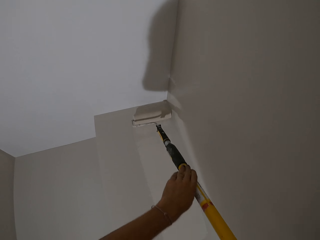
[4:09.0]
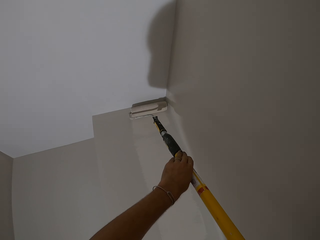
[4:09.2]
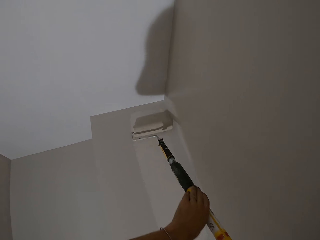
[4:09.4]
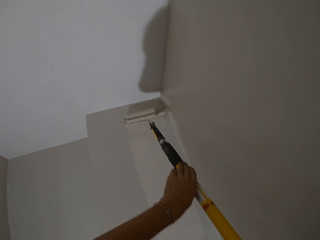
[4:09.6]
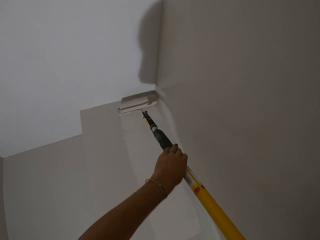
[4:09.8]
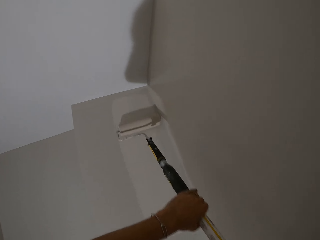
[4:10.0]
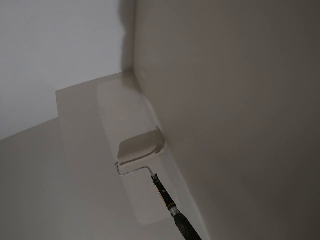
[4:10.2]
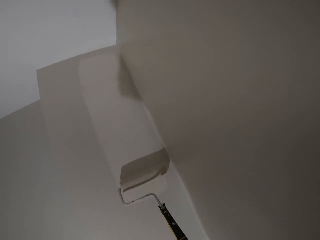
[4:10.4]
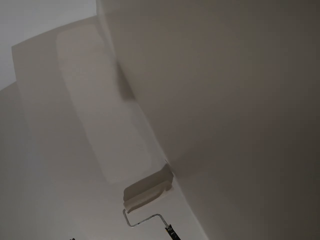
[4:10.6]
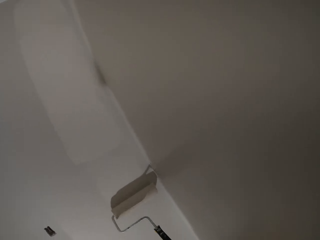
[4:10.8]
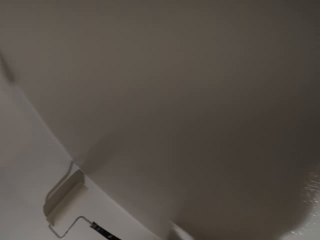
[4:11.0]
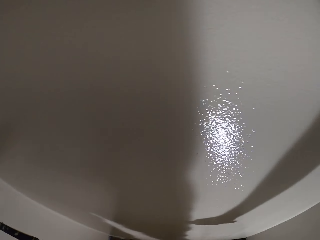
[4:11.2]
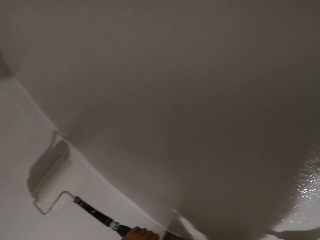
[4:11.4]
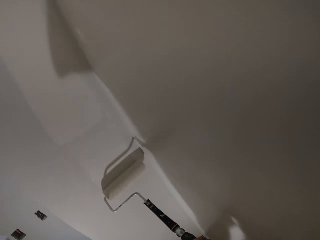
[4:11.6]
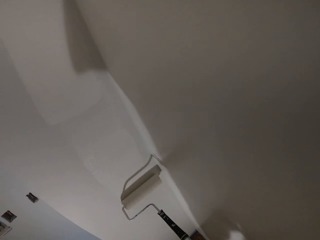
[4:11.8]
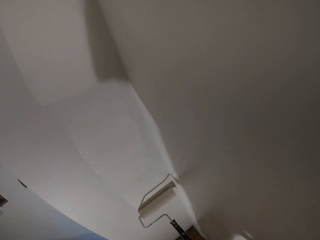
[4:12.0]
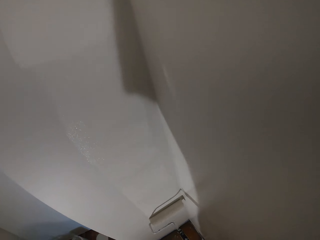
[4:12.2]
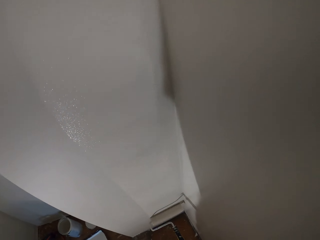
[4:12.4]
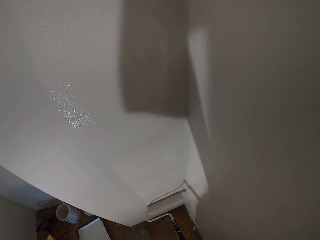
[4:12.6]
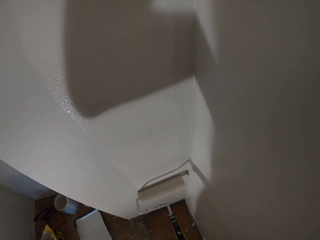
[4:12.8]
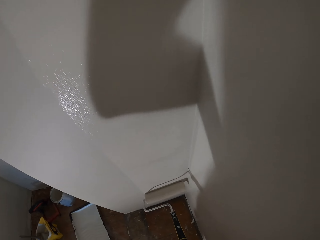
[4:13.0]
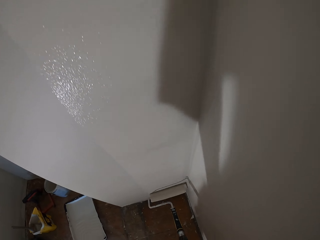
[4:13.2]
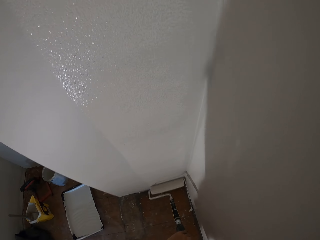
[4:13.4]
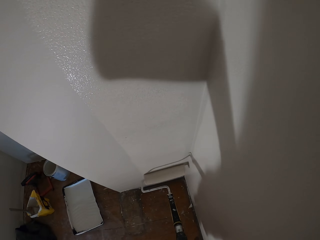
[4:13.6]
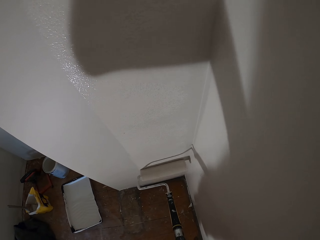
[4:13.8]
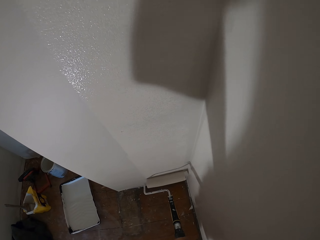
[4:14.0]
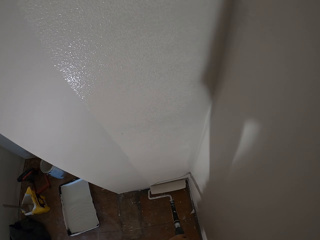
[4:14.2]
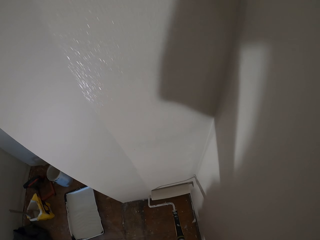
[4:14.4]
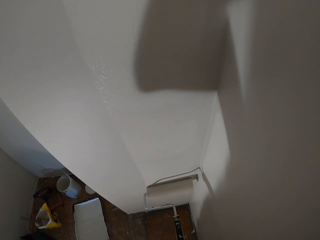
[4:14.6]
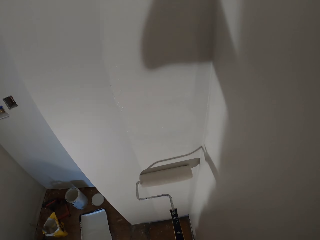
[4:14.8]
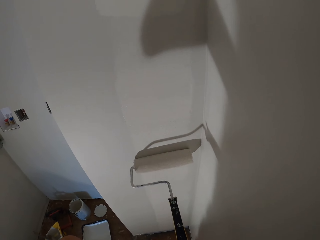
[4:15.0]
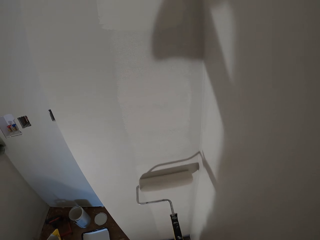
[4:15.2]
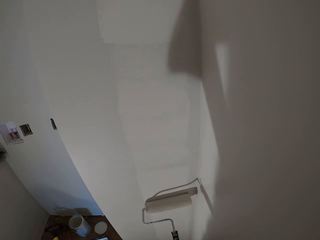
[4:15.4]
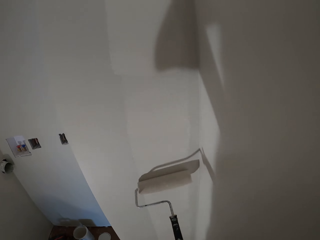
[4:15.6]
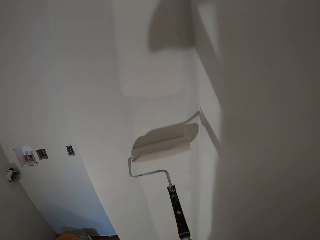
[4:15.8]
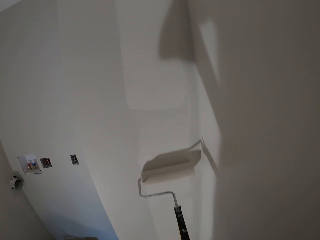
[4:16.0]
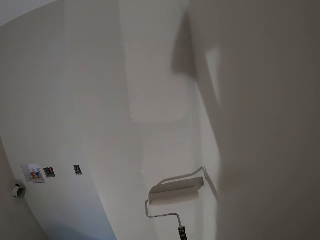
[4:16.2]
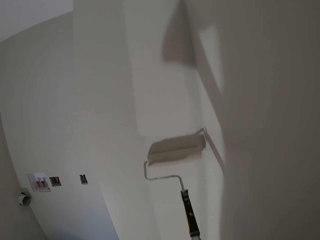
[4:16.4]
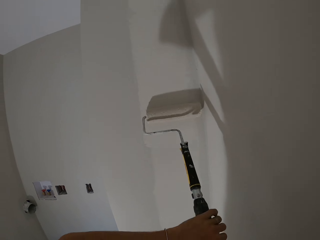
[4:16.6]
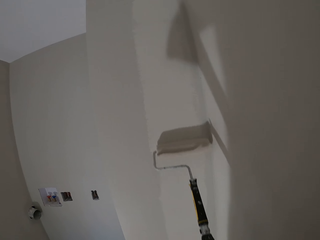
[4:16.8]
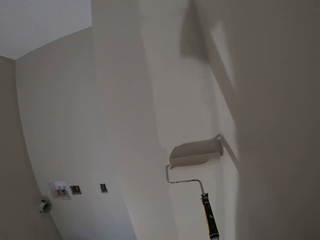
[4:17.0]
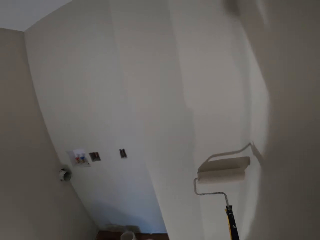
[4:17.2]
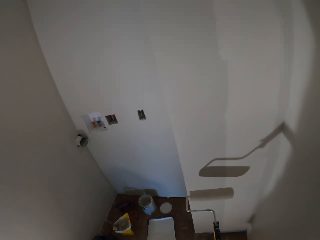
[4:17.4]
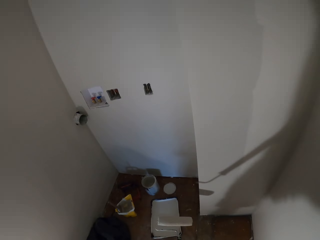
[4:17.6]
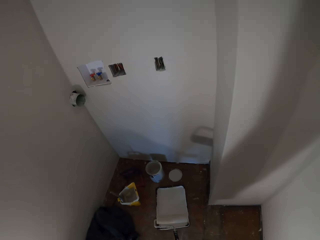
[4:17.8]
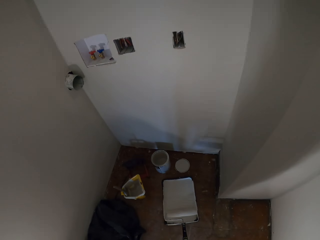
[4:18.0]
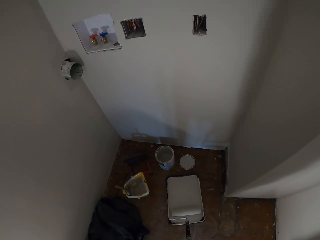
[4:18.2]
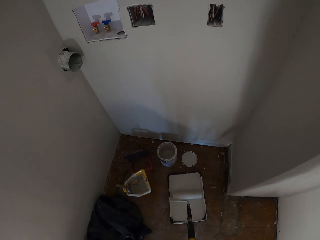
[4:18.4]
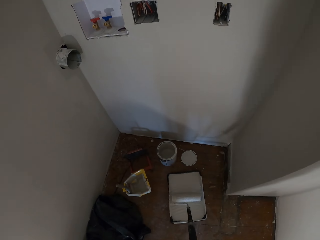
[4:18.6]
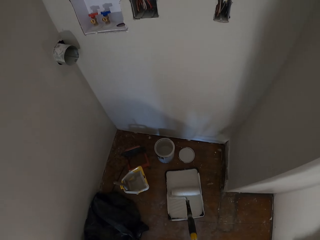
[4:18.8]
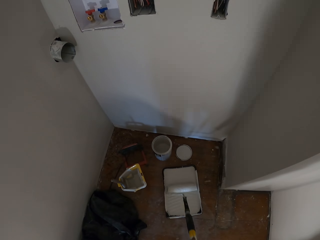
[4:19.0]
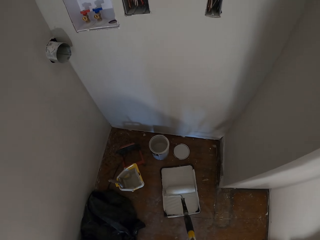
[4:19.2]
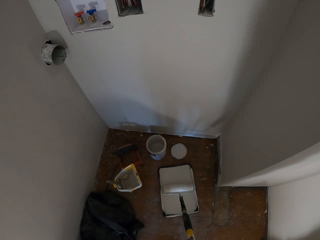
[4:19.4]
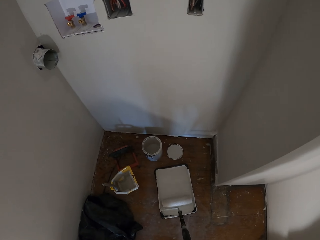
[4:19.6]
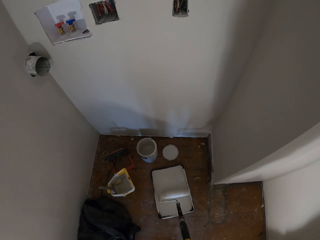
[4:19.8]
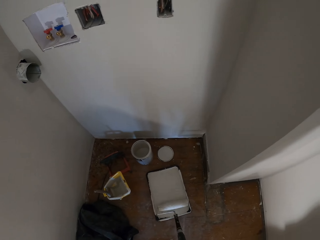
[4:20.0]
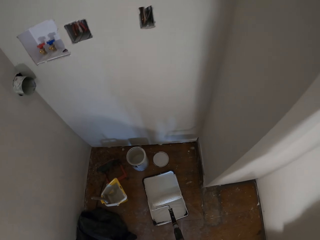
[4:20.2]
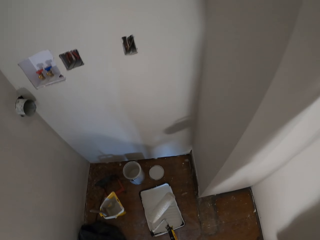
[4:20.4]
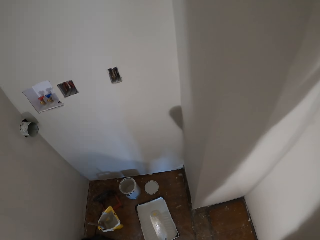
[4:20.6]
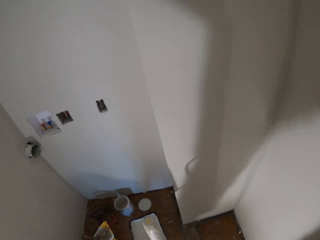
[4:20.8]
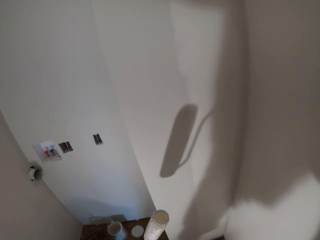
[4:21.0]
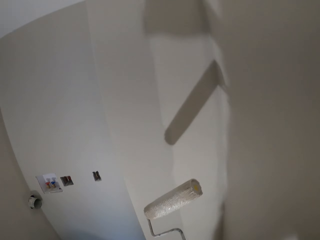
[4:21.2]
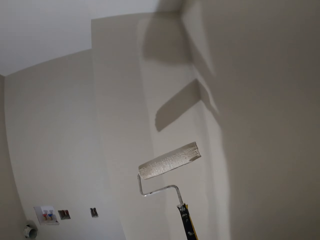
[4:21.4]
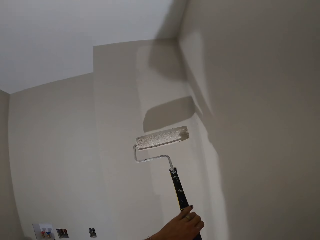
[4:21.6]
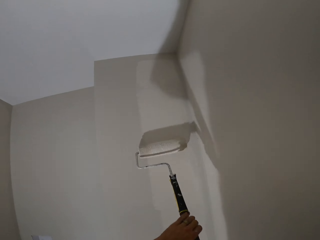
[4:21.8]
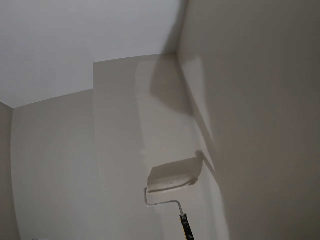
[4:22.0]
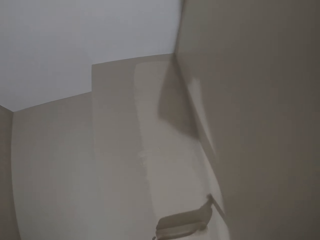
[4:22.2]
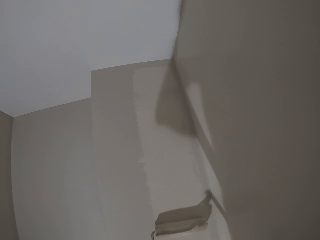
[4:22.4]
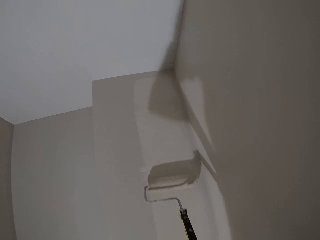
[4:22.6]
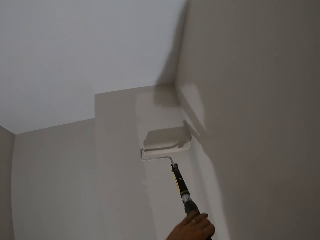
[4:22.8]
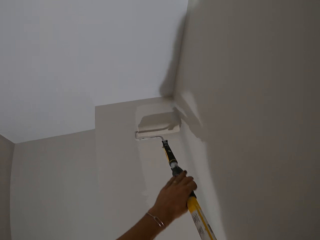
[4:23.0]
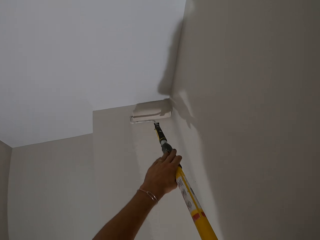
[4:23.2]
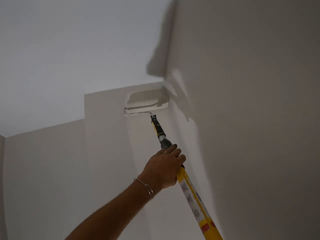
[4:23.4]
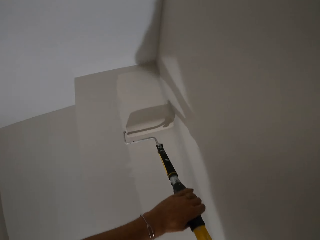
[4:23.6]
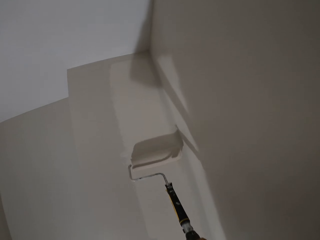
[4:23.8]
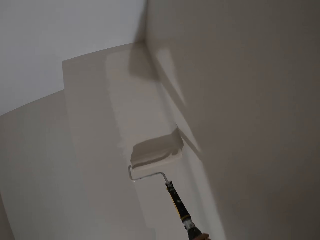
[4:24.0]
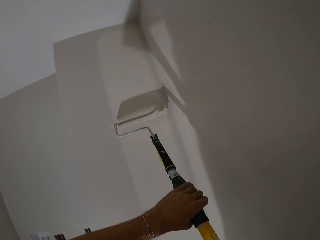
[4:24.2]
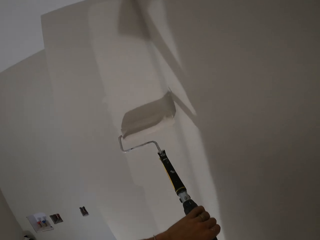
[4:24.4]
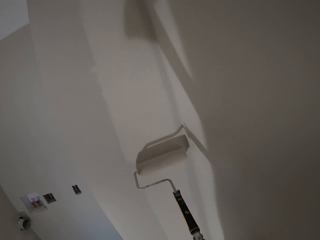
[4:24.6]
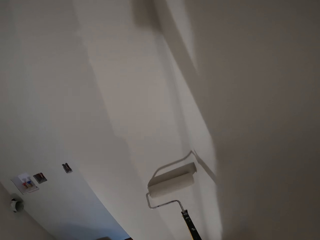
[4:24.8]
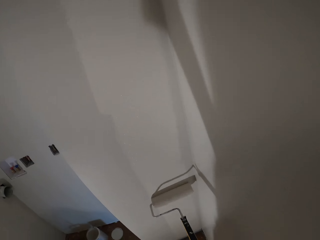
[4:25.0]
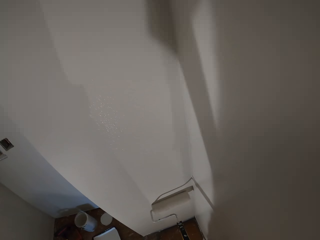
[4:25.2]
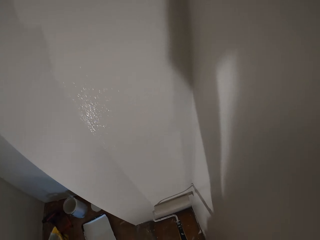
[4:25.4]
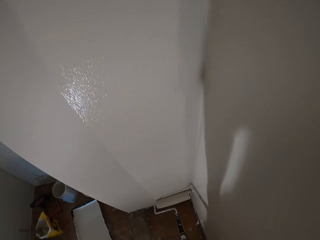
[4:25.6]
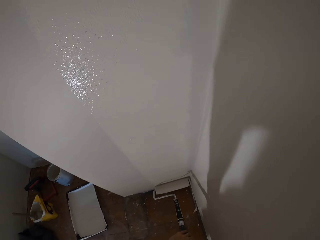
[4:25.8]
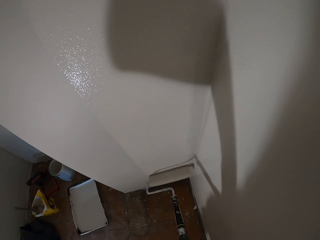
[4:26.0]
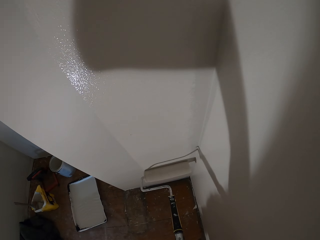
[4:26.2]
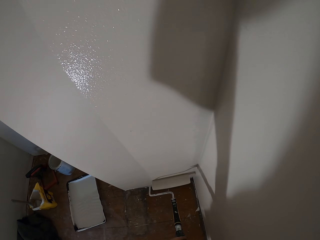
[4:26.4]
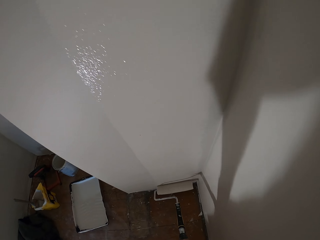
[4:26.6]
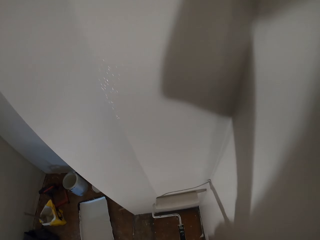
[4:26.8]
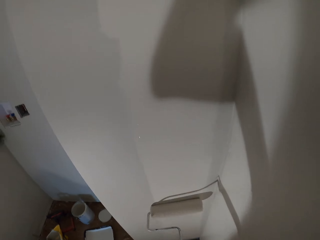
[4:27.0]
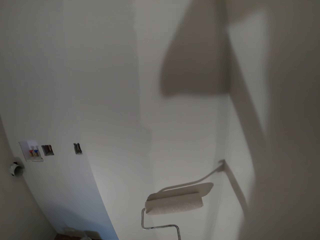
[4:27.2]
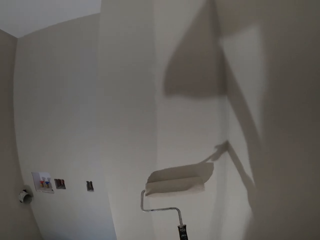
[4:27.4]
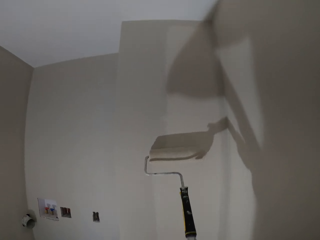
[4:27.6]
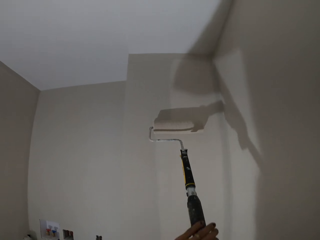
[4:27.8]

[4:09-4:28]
The camera wearer dips the roller into the paint tray. They roll the roller brush in the tray of paint. They lift up the roller brush from the tray of paint. They paint the wall with the roller.

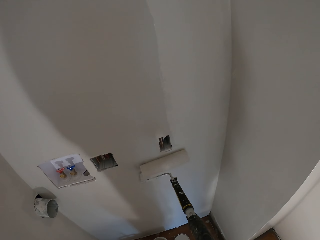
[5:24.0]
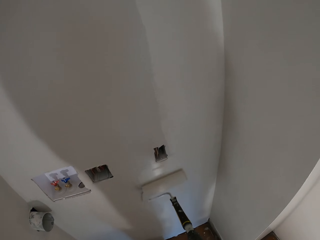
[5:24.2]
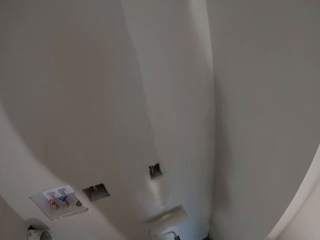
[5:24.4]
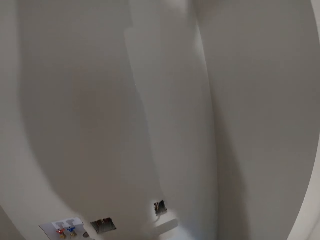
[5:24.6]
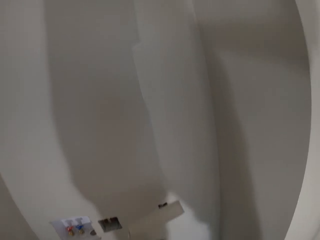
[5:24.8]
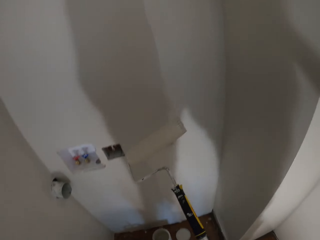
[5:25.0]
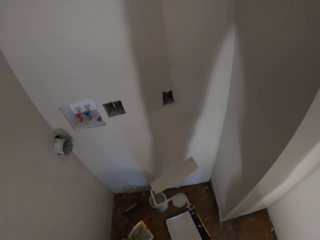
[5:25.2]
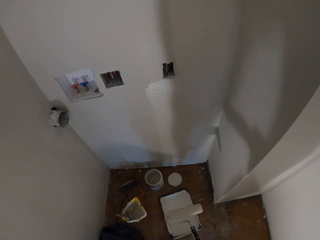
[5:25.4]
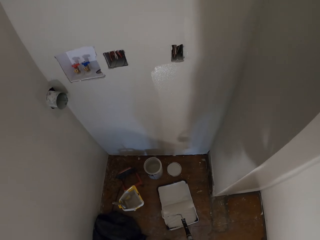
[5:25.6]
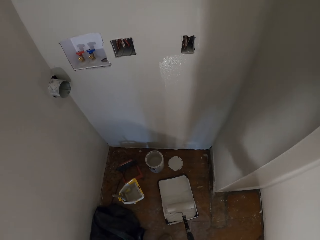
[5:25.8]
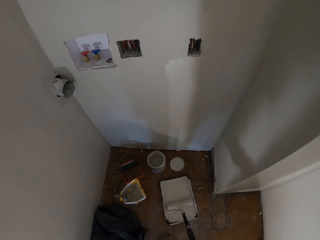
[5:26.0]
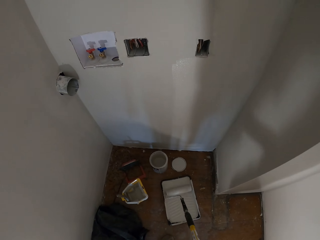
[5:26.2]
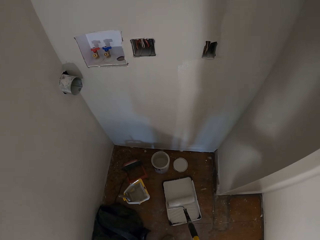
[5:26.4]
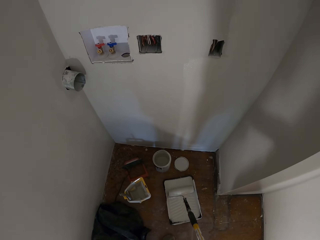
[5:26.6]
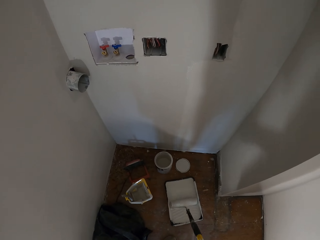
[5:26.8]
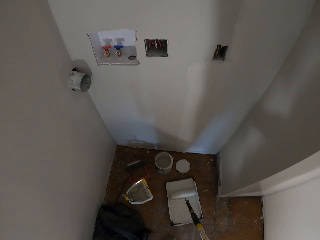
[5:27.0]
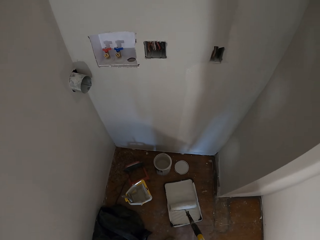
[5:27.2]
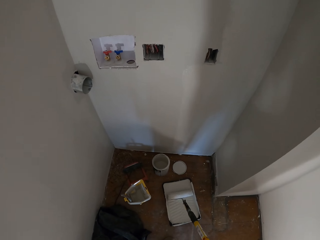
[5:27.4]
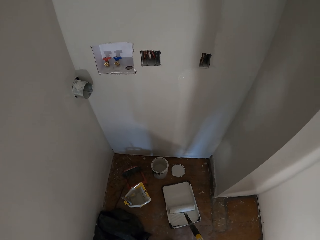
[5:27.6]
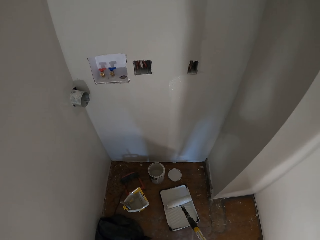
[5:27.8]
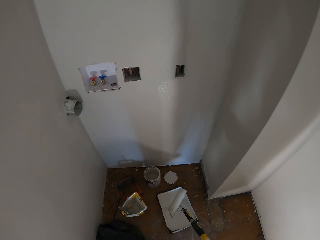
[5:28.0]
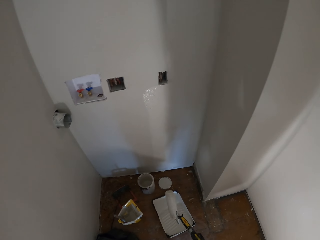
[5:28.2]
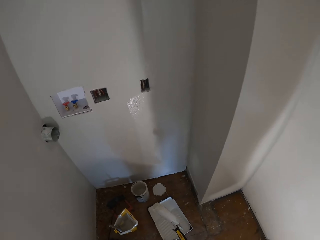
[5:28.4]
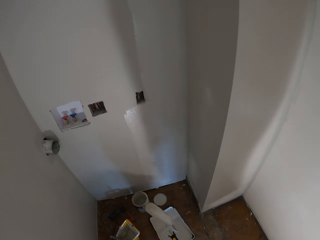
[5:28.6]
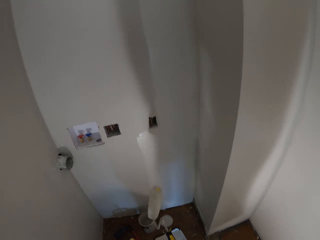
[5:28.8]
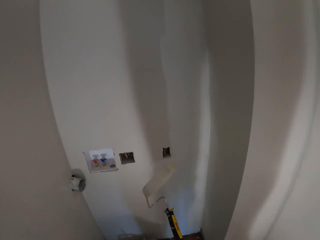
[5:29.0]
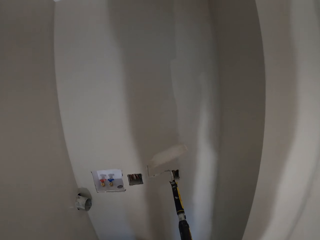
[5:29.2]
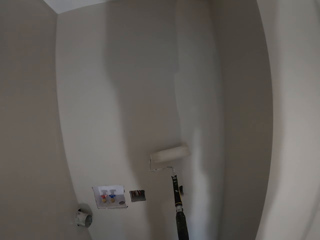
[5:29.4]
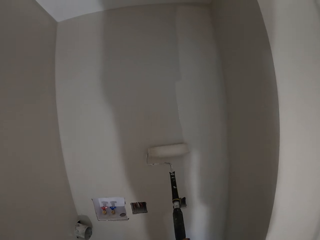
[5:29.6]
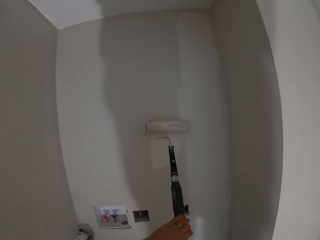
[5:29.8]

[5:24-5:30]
The camera wearer dips the roller into the paint tray. They roll the roller brush in the tray of paint. They lift up the roller brush from the tray of paint. They paint the wall with the roller.
